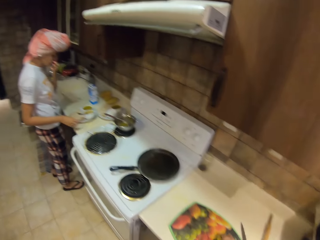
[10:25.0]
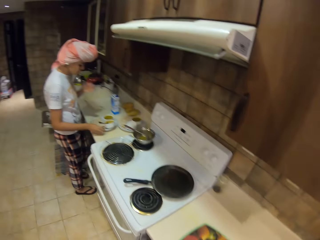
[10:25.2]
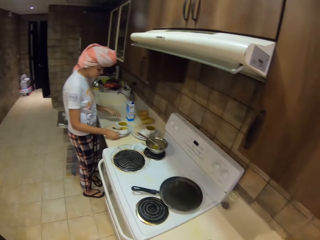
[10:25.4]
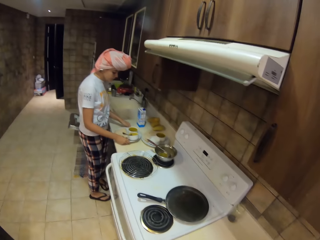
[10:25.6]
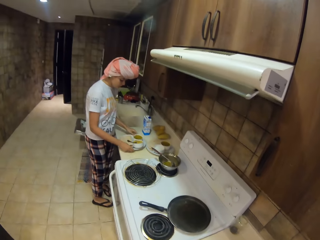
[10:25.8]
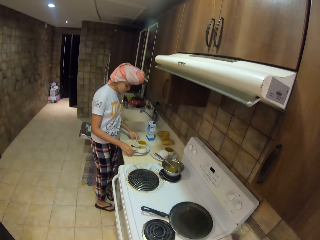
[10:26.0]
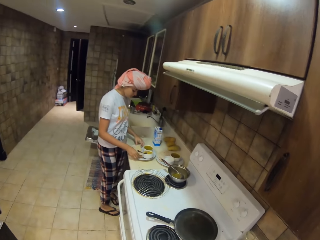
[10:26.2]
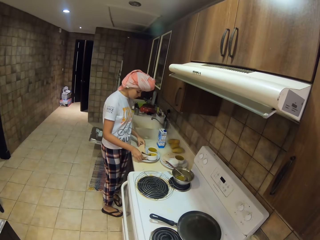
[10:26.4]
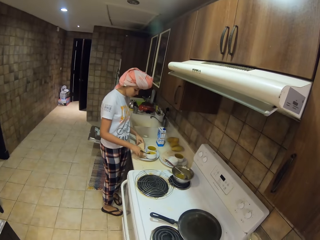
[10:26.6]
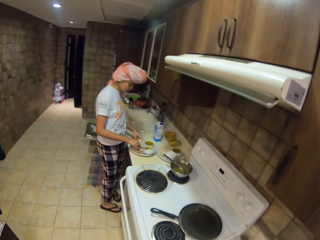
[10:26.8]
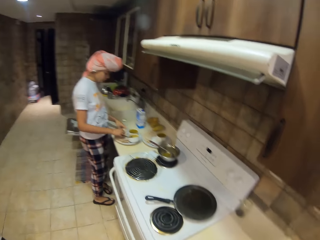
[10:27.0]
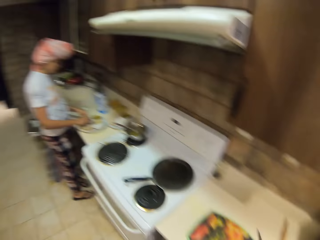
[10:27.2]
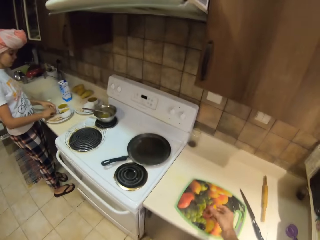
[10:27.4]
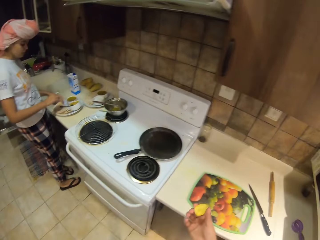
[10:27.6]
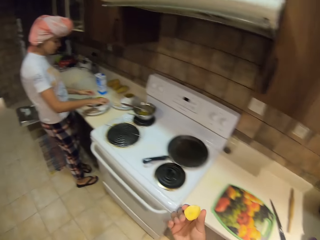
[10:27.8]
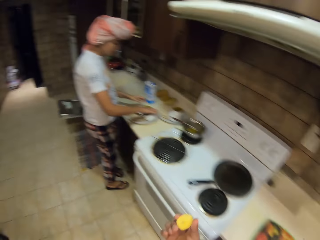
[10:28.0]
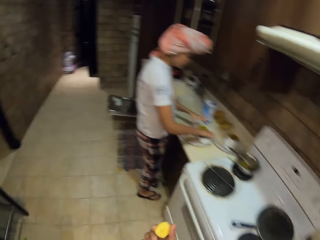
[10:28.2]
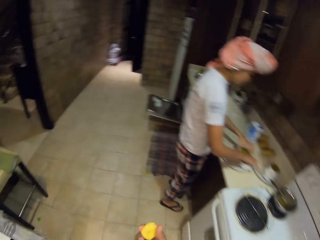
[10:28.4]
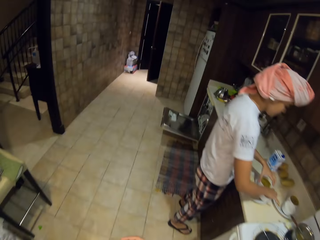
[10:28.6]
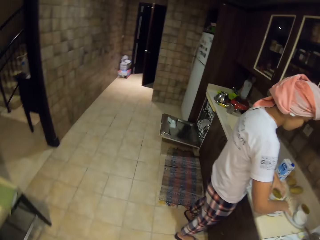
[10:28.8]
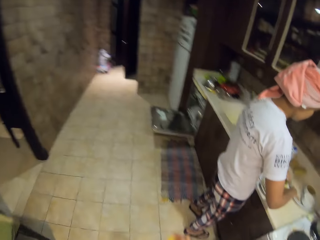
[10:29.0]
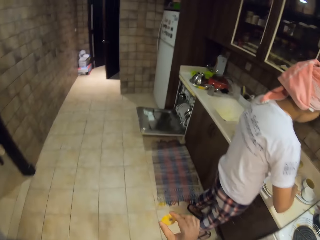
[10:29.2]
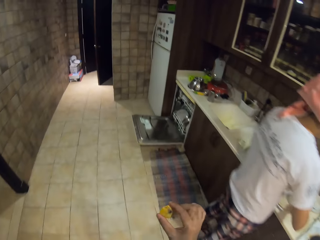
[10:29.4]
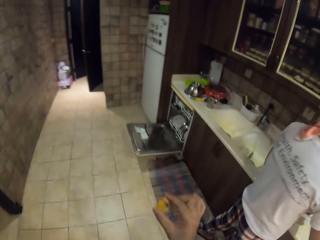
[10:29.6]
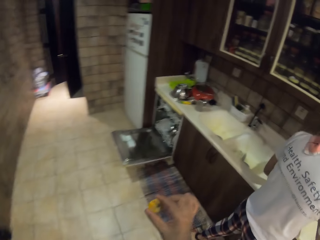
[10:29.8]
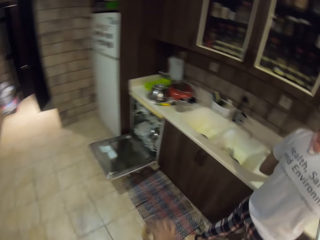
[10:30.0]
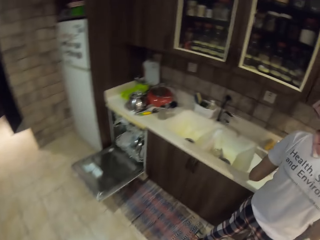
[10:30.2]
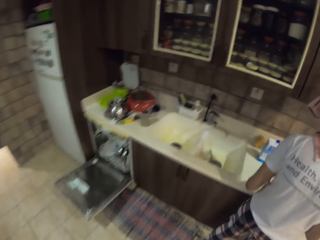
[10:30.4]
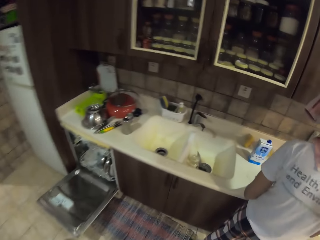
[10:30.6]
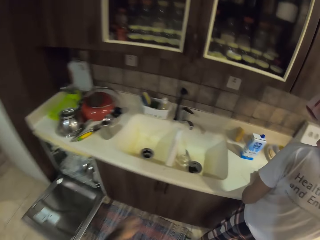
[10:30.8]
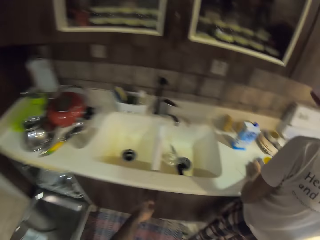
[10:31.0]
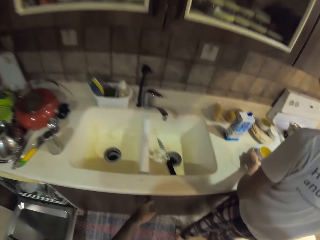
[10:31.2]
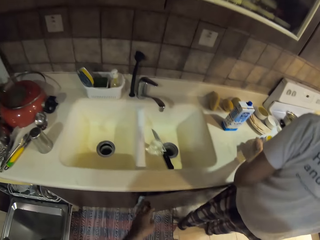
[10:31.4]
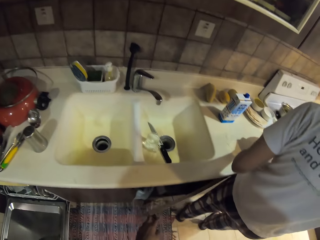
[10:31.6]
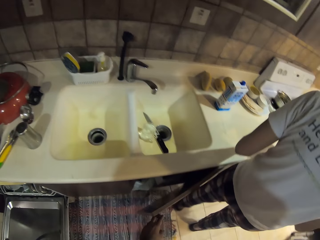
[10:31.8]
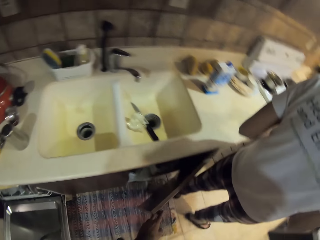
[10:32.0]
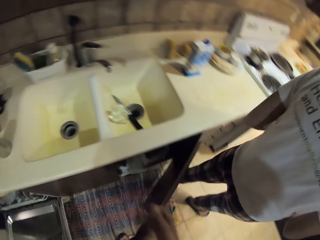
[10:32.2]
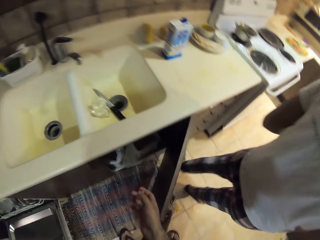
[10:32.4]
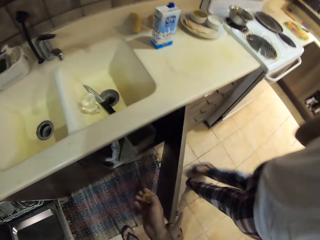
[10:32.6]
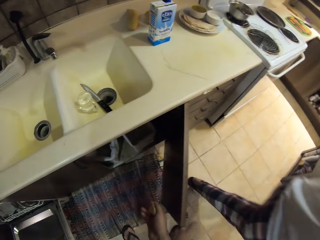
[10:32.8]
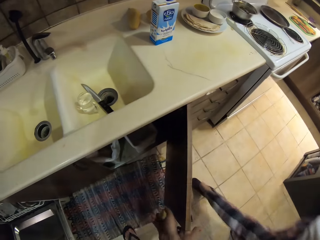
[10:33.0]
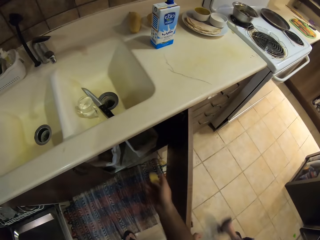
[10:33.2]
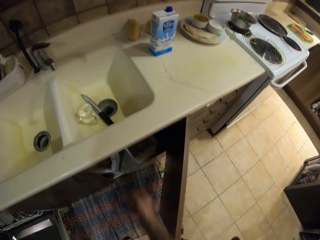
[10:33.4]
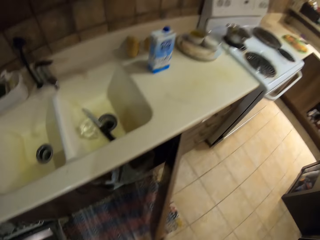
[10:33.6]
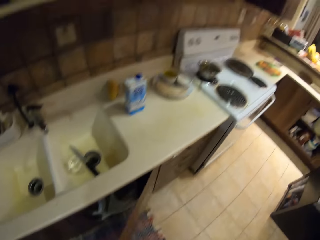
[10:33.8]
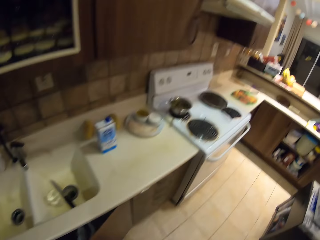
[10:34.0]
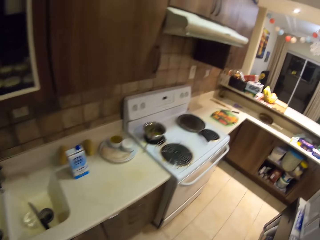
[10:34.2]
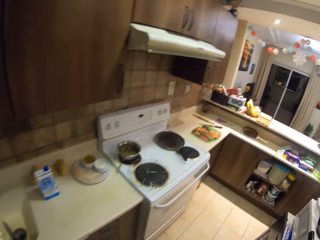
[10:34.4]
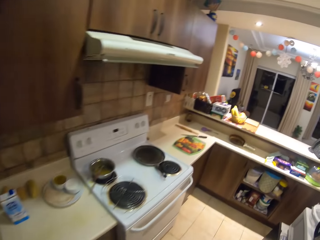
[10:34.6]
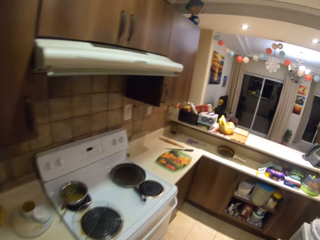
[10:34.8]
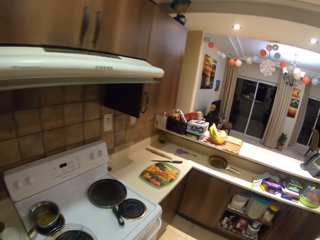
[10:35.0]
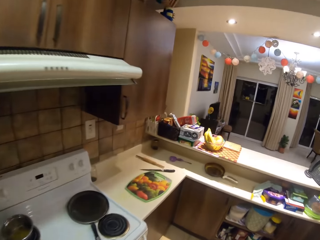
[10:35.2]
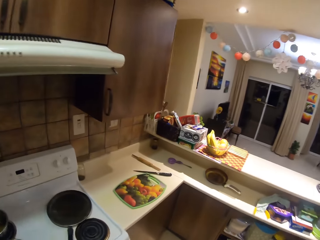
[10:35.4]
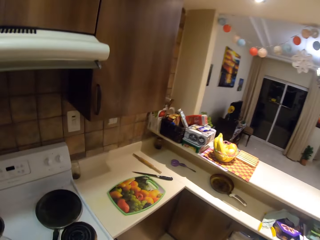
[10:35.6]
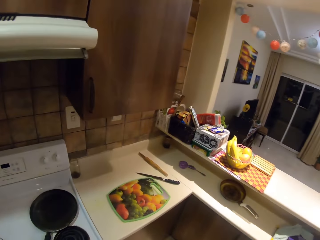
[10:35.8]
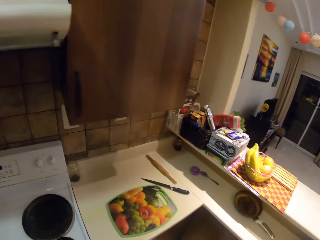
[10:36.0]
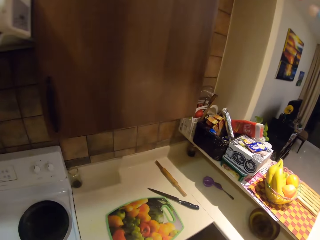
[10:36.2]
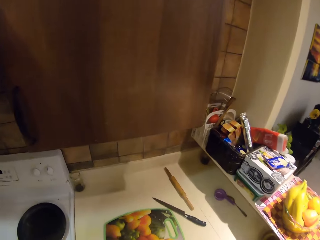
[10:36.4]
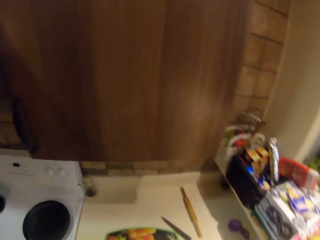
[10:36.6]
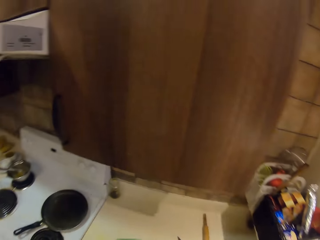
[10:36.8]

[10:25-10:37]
The camera wearer interacts with a lady. The lady touches the paratha. The camera wearer picks up a mango peel. They look around. They walk around. They open the cabinet. They throw the mango peel or lemon in the bin. They close the cabinet. They walk around.

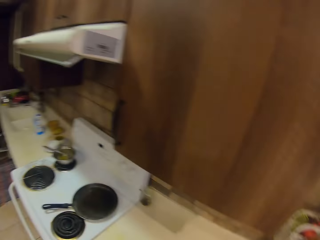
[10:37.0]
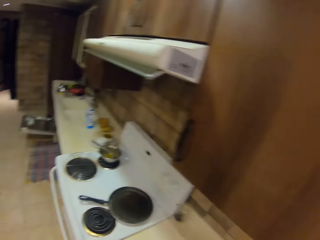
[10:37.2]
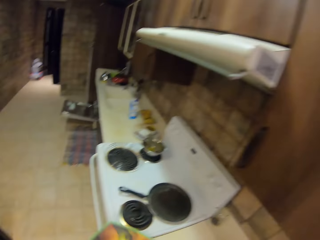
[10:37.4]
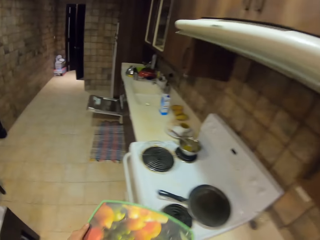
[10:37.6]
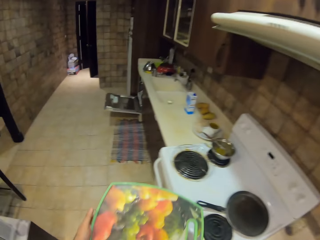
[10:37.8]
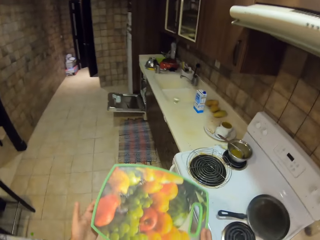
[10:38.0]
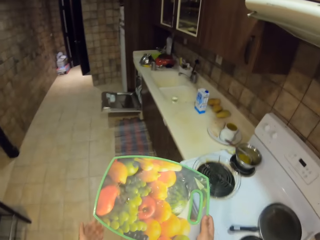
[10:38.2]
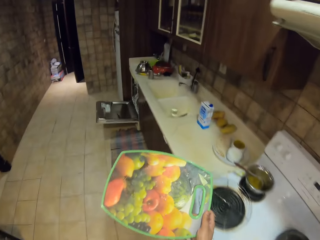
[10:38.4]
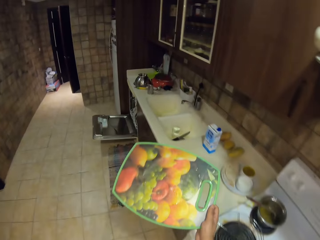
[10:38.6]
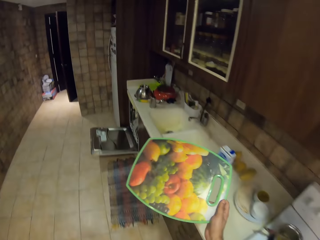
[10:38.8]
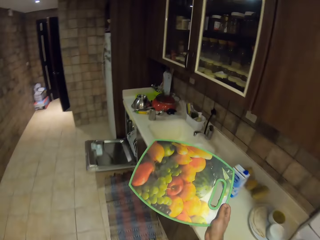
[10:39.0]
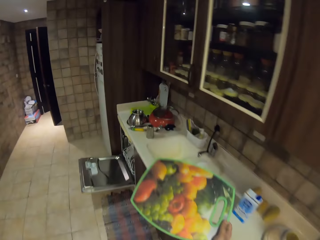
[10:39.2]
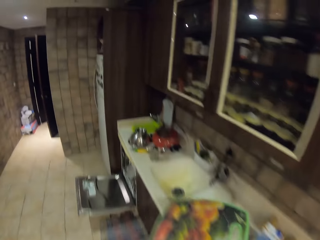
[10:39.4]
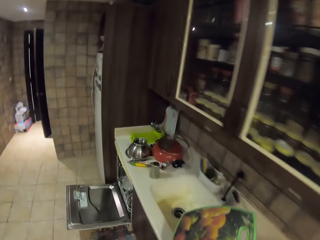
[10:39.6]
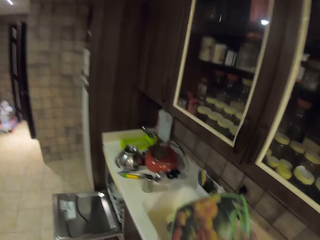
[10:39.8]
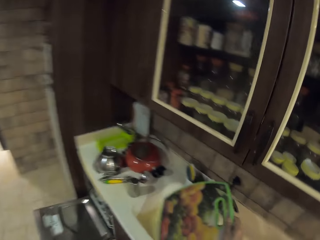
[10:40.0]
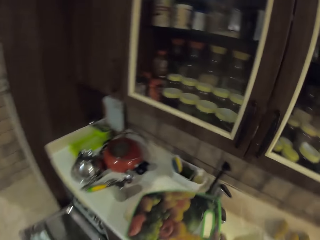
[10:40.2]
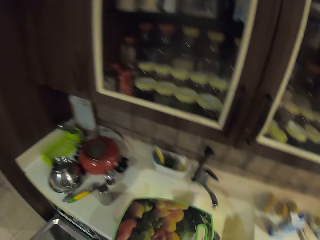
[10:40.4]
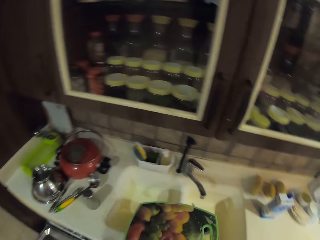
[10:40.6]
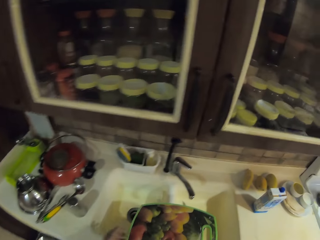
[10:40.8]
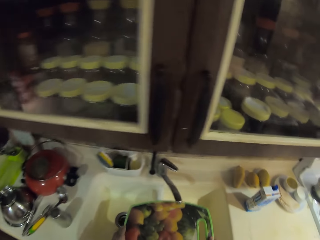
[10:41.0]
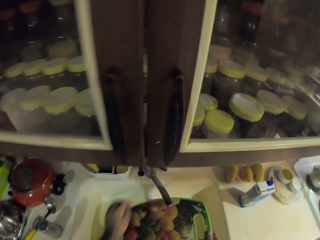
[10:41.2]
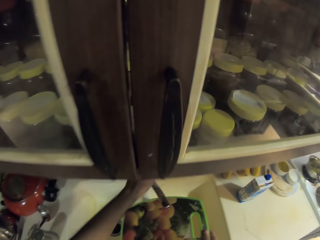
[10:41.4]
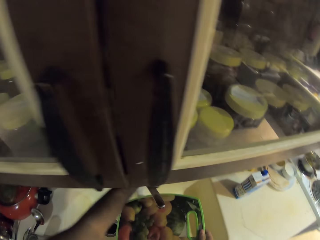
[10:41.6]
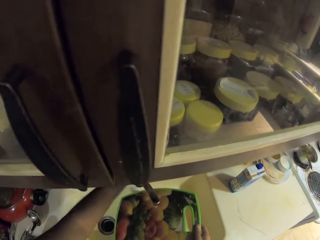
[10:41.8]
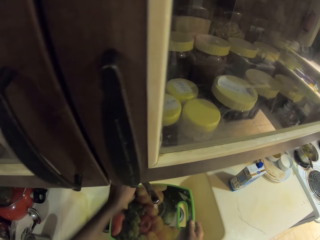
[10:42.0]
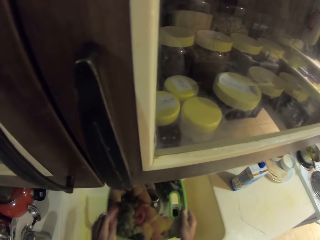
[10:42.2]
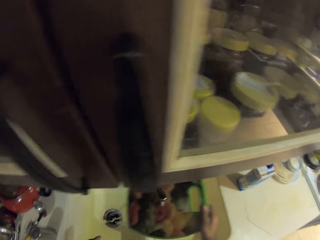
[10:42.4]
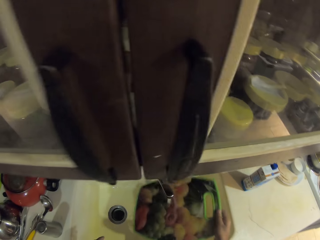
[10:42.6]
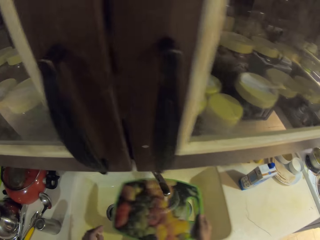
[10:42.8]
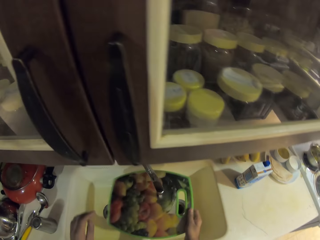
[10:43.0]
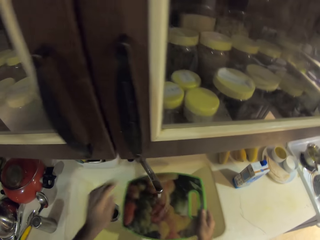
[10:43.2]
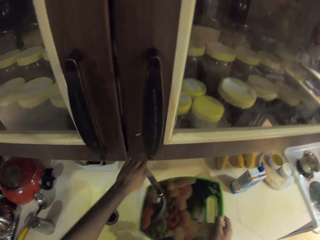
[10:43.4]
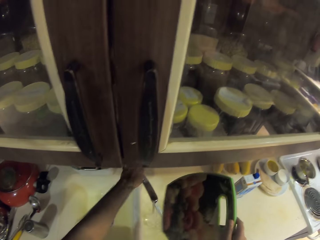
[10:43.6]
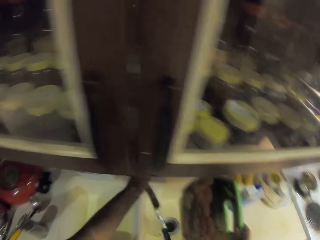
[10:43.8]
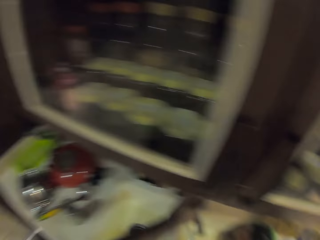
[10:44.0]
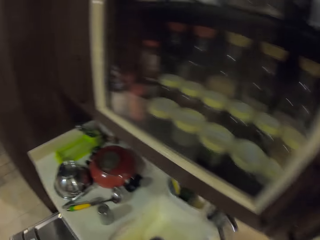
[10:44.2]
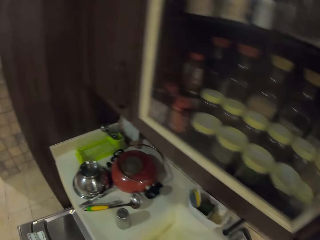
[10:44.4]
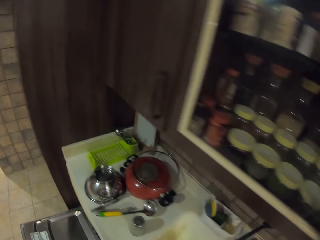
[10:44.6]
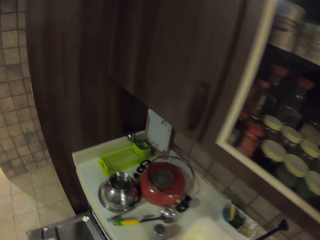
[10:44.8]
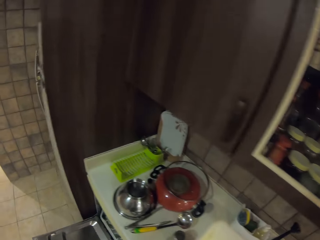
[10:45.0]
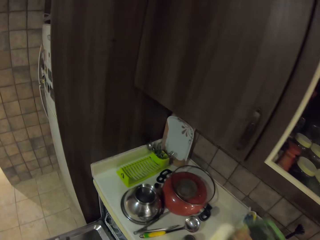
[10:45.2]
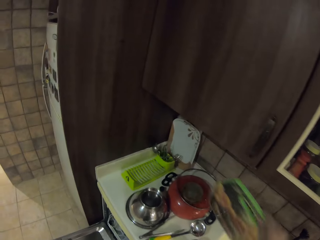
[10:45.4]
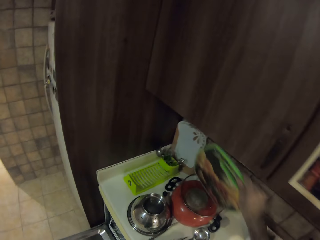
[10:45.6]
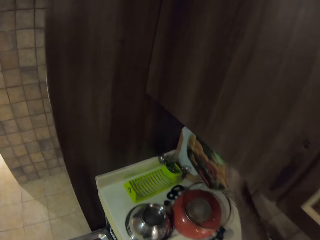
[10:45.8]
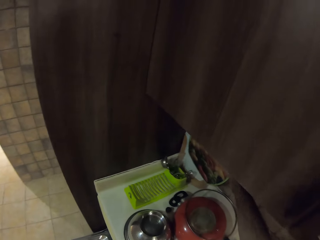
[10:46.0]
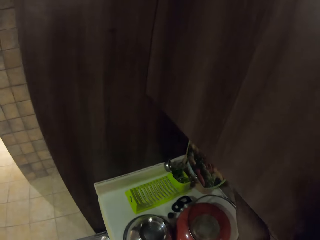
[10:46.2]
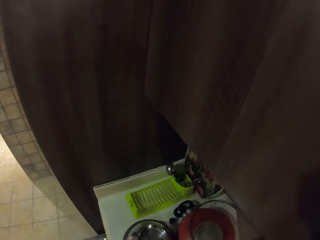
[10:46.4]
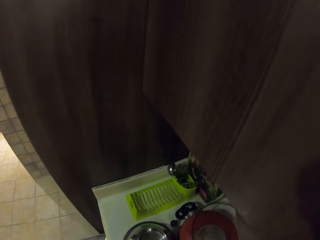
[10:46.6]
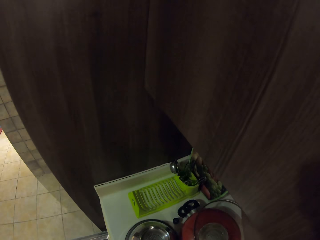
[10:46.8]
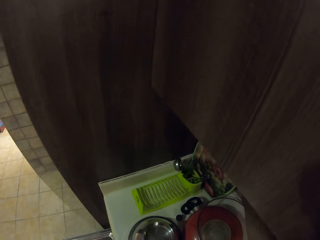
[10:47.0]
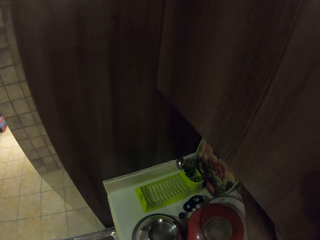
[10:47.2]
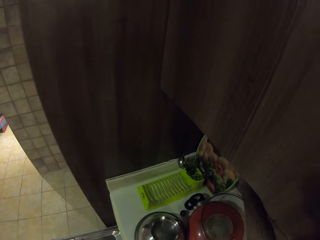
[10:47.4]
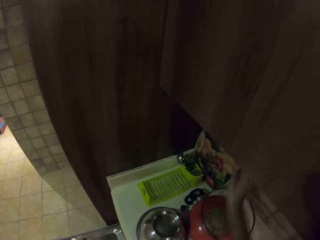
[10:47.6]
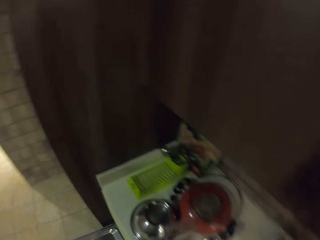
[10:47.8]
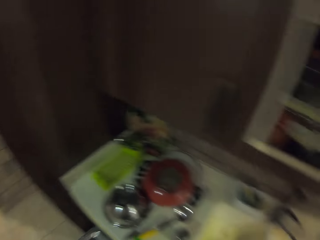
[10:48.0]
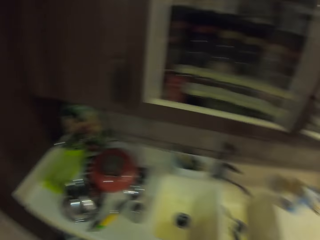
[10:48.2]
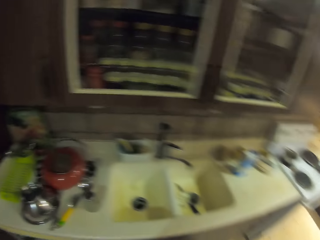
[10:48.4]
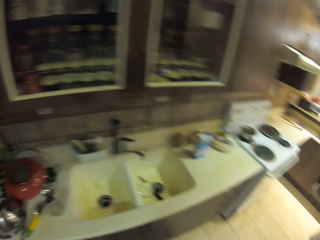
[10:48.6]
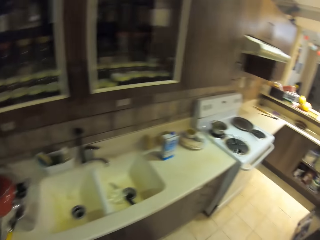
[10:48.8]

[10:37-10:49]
The camera wearer looks around. They carry the chopping board and walk around. They open the tap and rinse the chopping board. They close the tap. They look around. They put the chopping board on the dish rack or kitchen counter.
